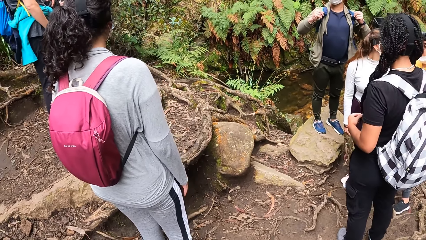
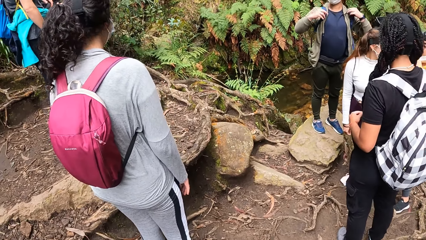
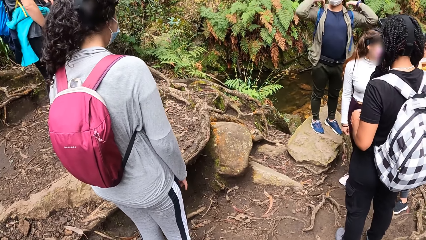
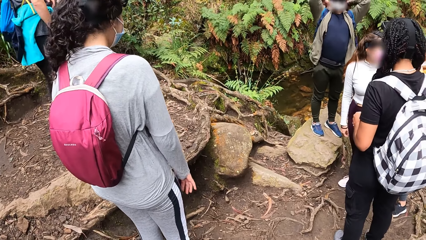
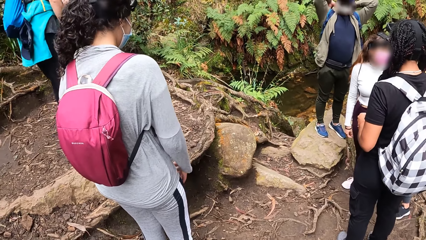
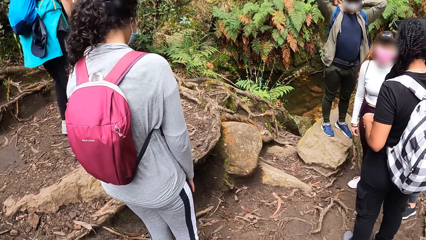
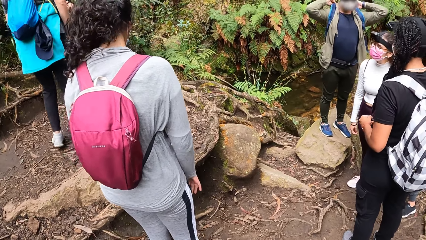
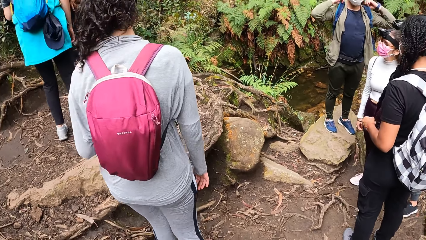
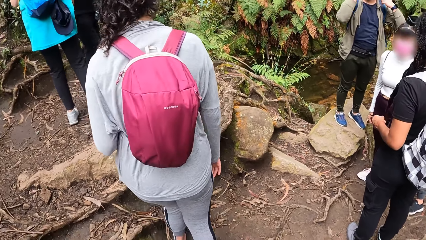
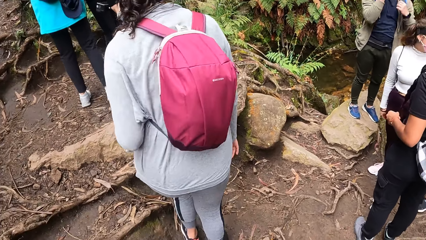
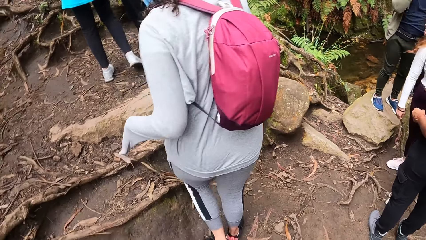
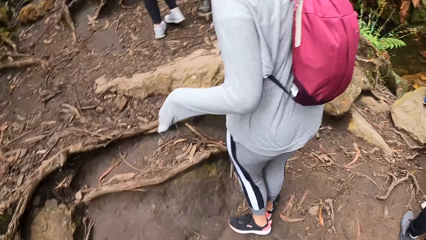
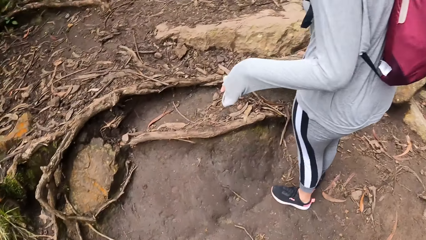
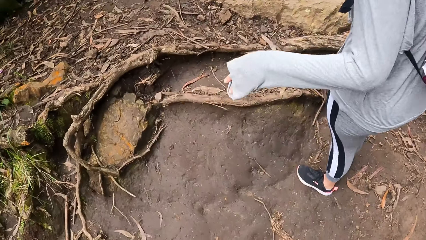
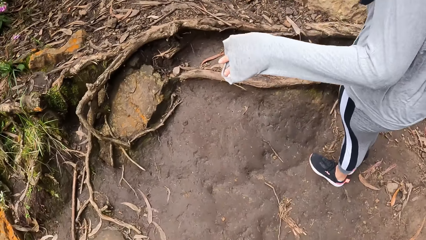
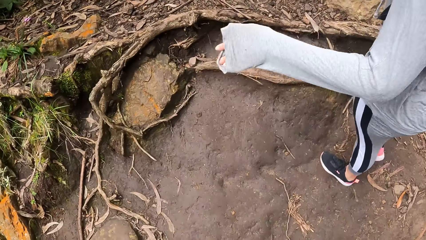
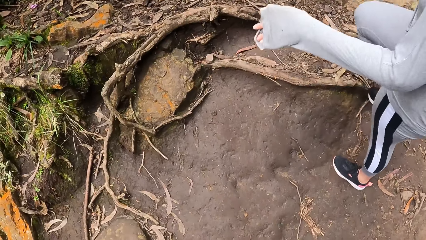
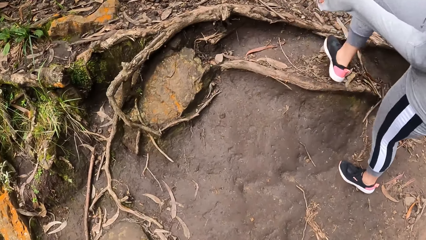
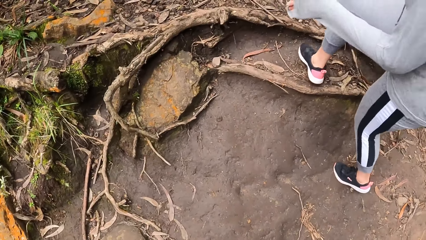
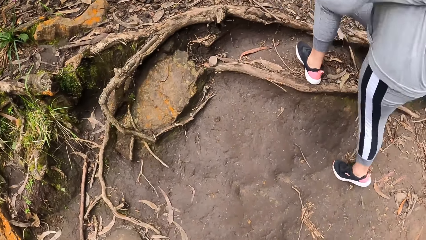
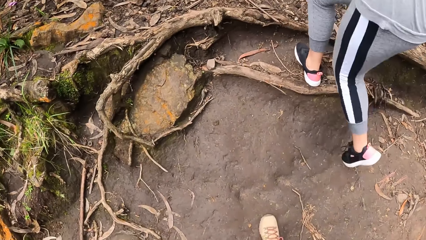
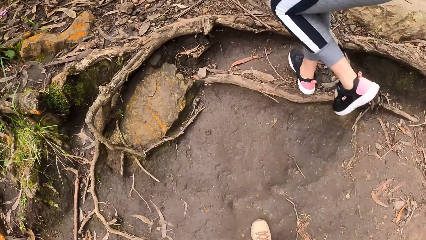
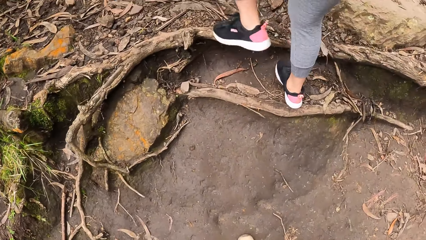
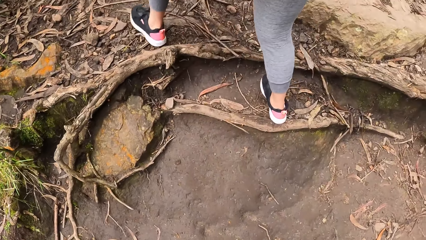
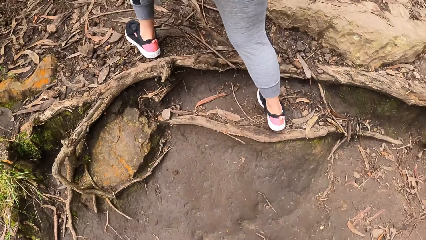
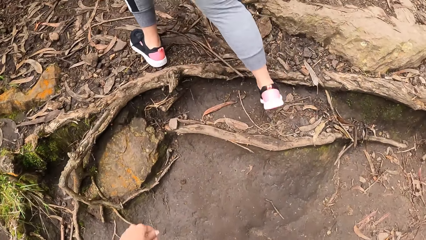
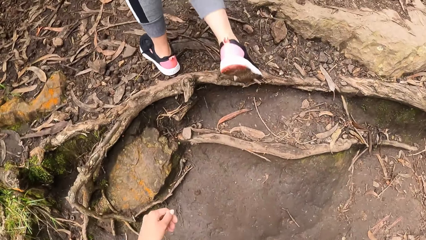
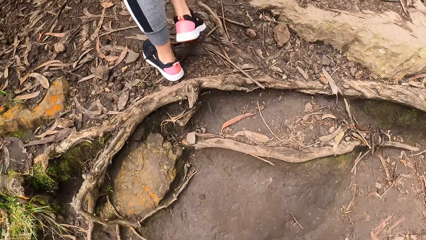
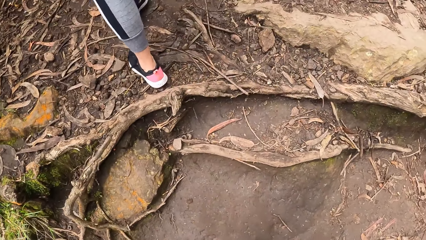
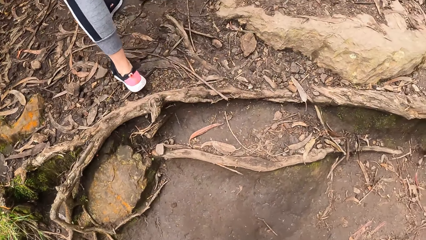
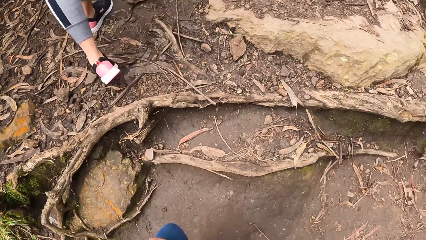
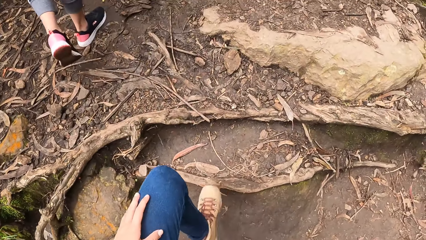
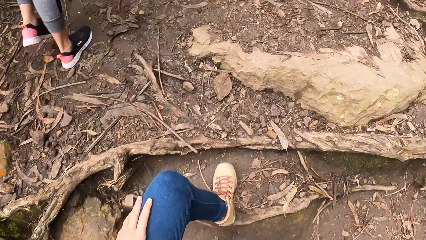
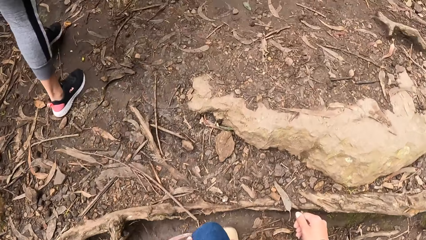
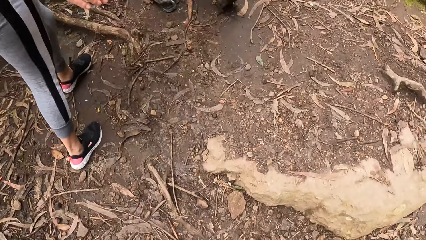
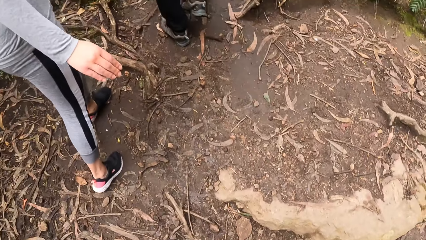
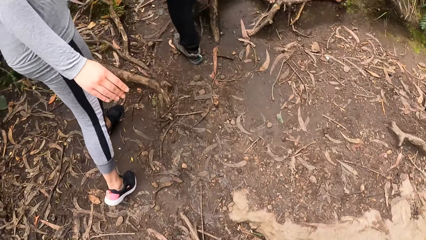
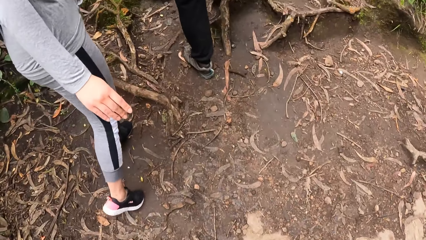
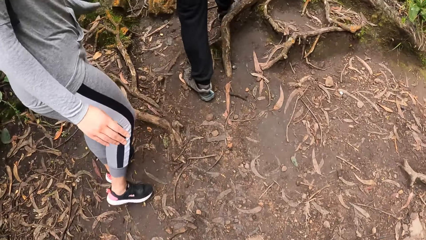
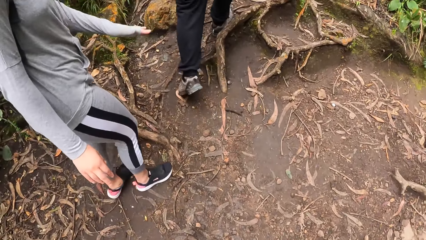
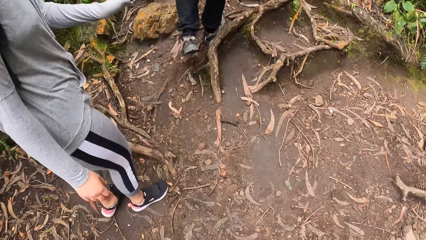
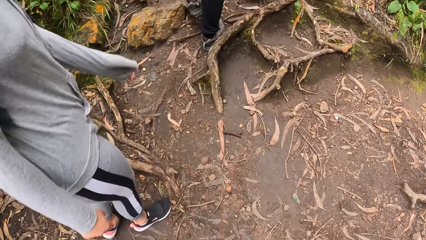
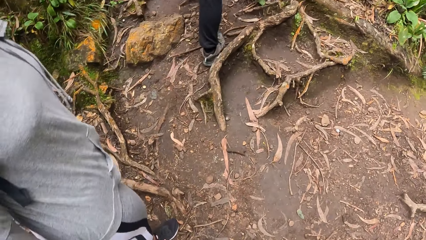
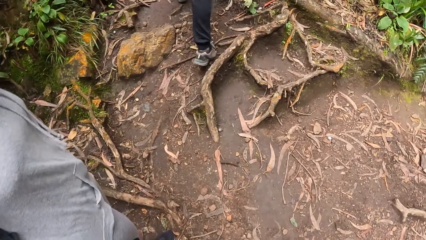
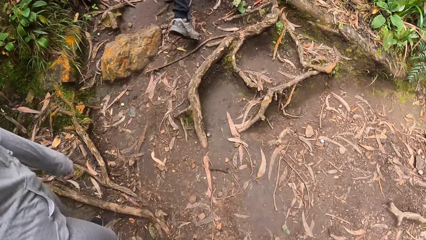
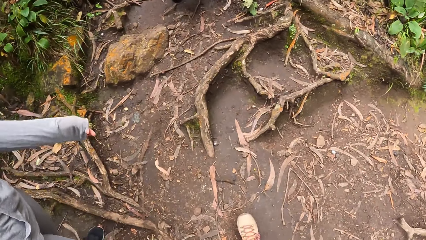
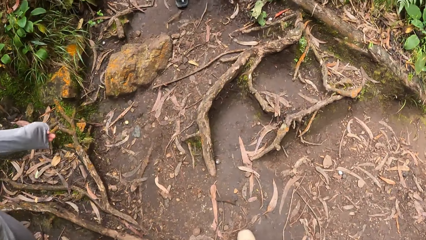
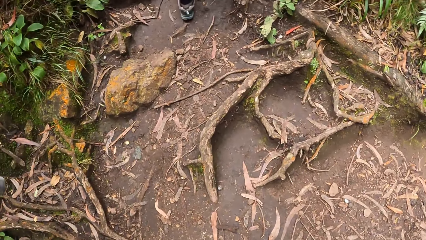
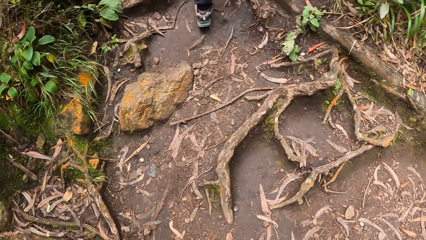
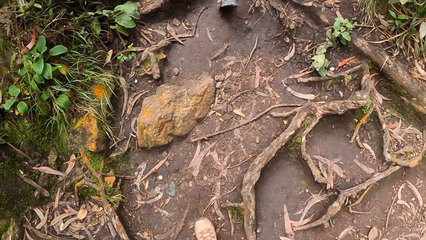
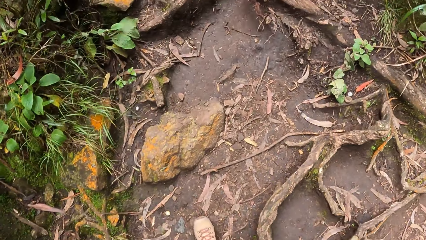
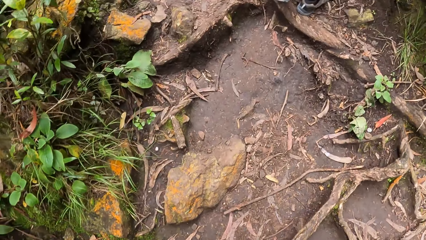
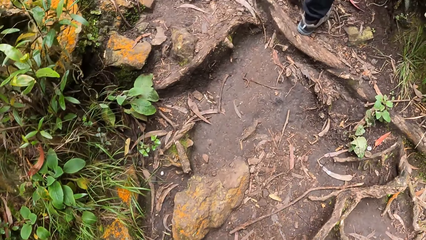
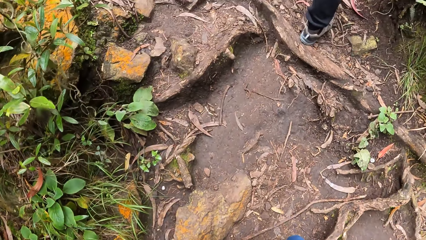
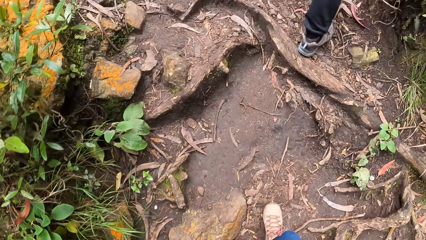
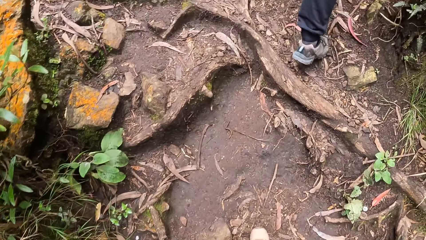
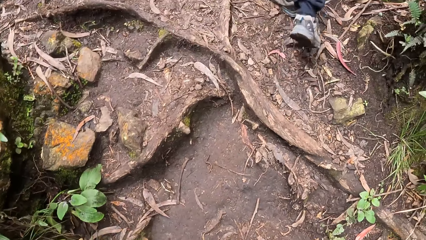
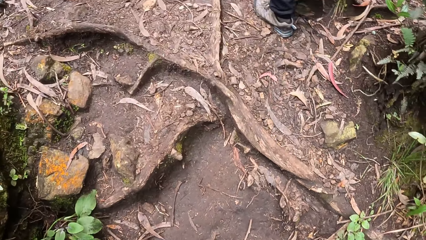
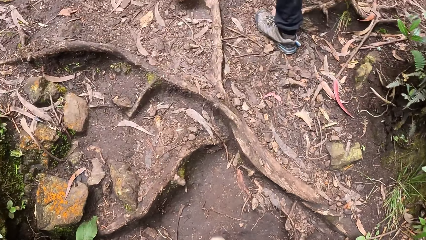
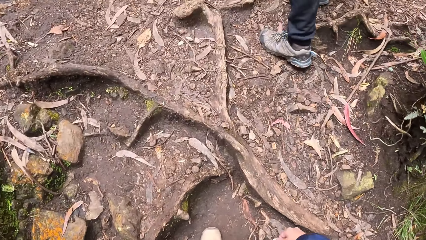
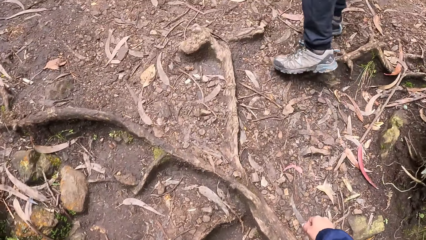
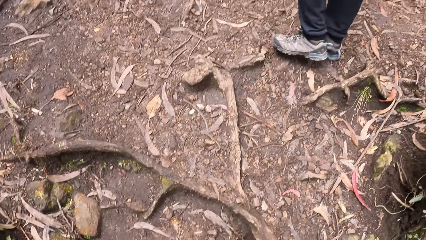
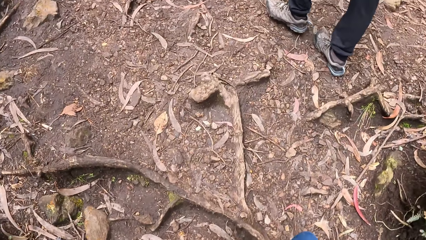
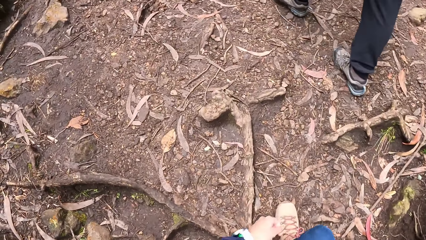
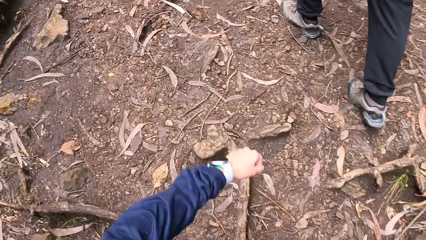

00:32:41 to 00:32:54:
The woman walks forward in the field. The camera wearer walks forward in the field. The woman interacts with the camera wearer. A man walks in front of the camera wearer.

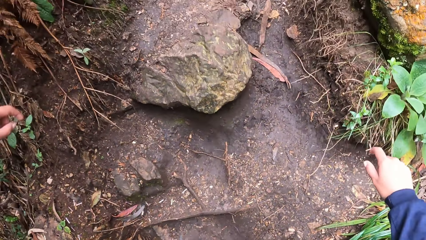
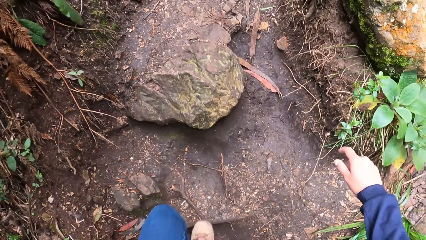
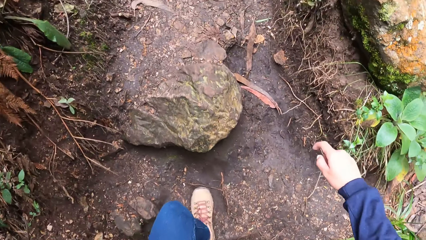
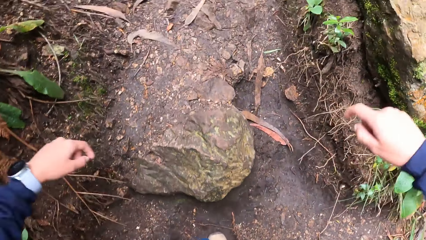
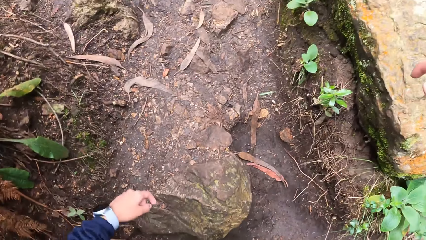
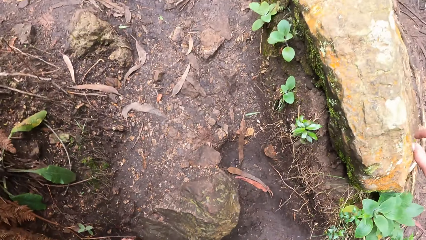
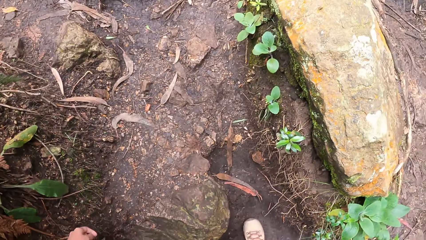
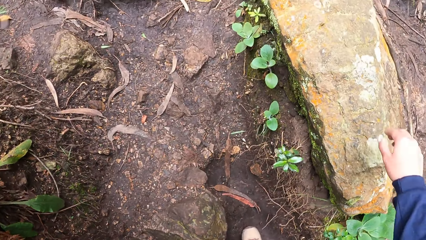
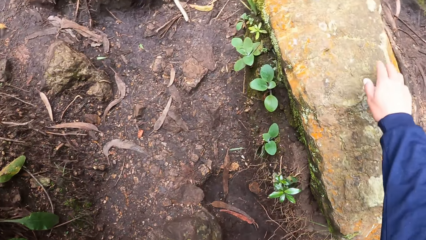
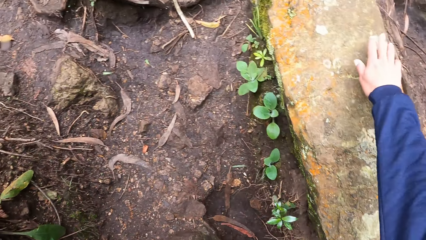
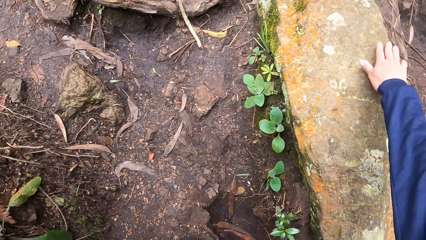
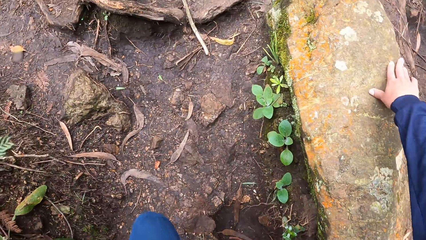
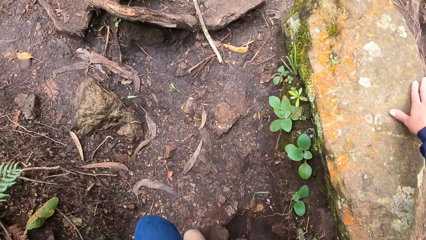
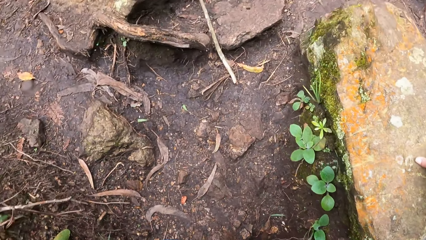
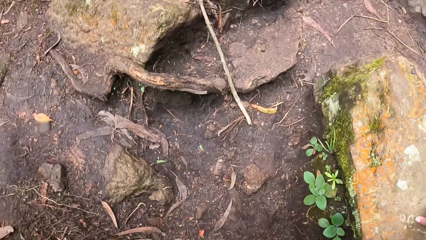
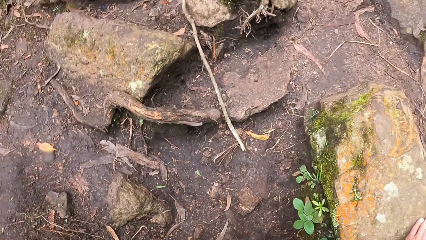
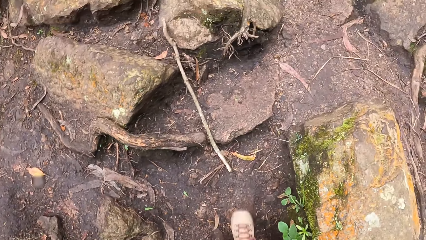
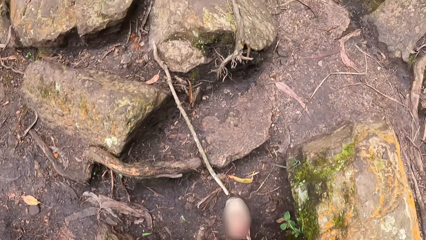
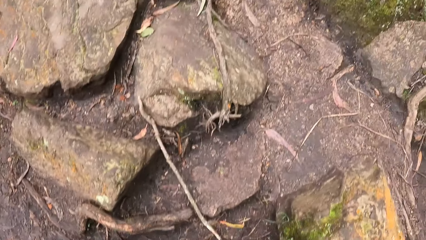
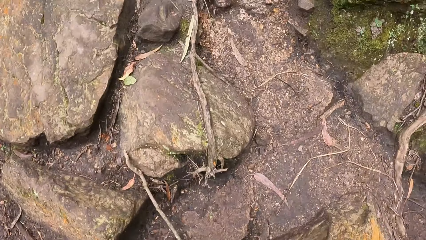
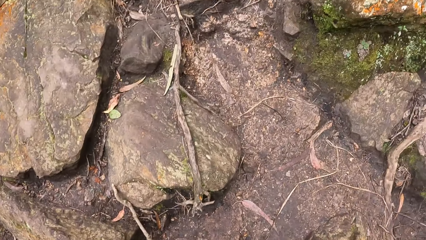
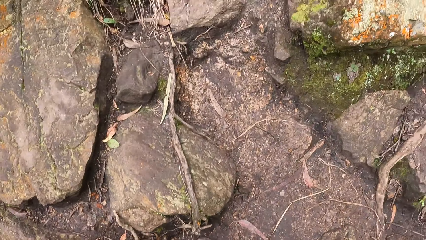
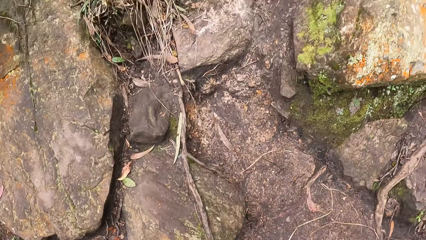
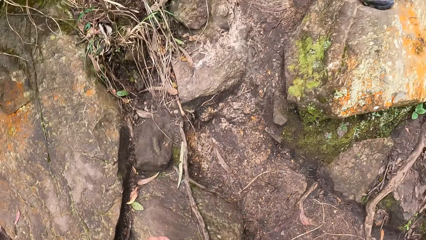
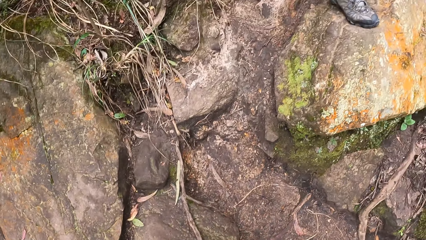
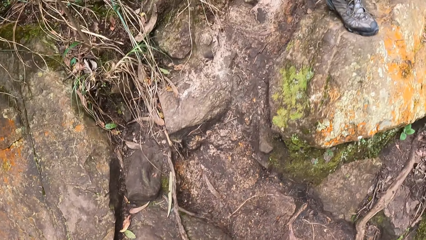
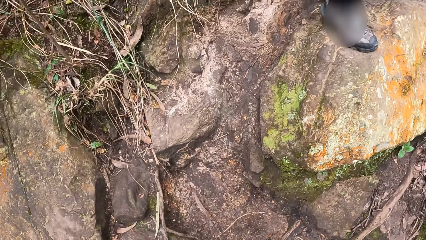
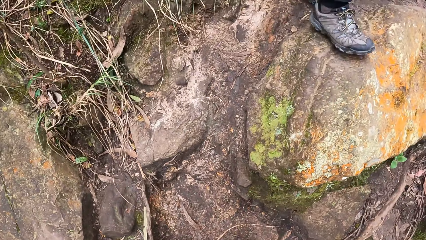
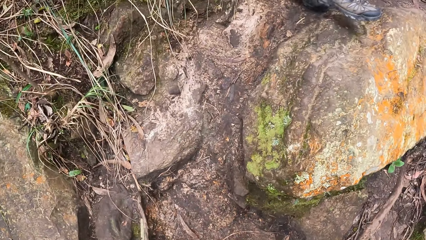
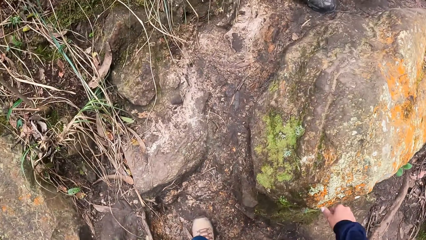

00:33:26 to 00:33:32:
The camera wearer touches a rock with her right hand. She holds the rock. She walks around.
